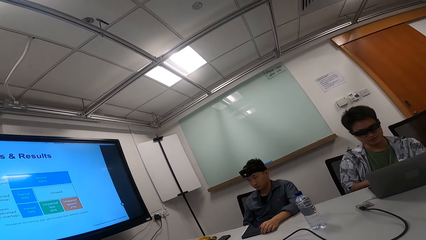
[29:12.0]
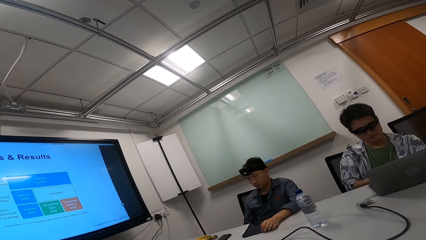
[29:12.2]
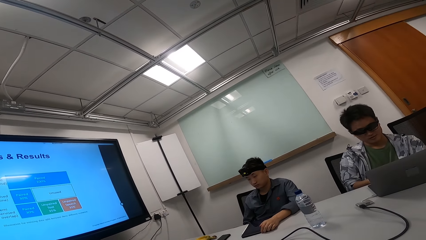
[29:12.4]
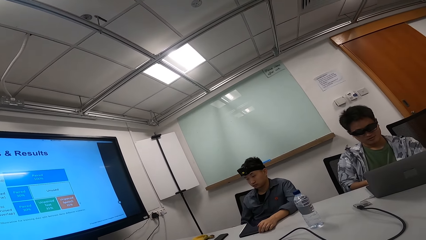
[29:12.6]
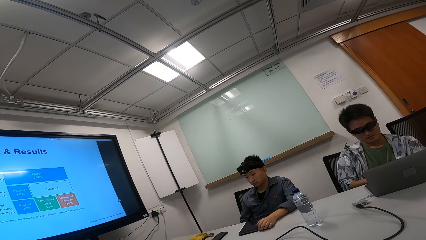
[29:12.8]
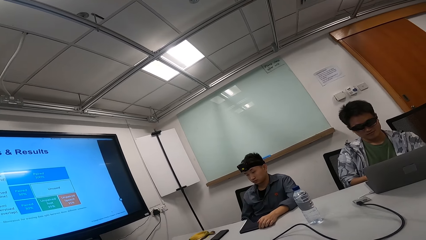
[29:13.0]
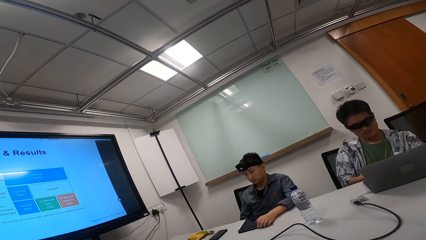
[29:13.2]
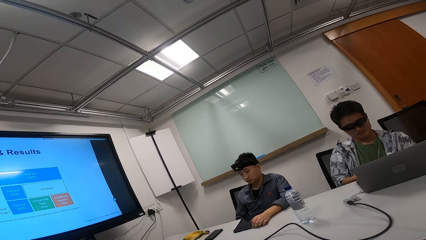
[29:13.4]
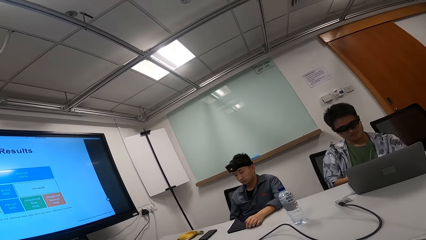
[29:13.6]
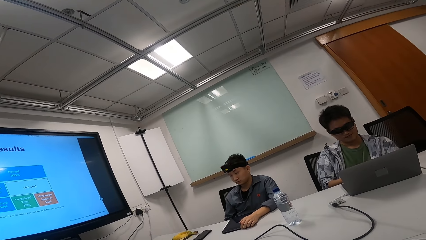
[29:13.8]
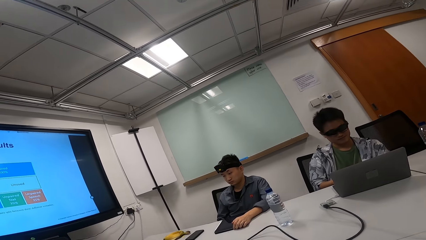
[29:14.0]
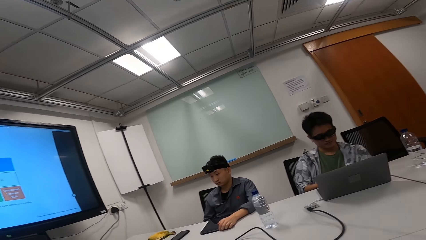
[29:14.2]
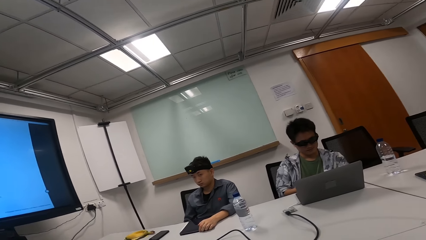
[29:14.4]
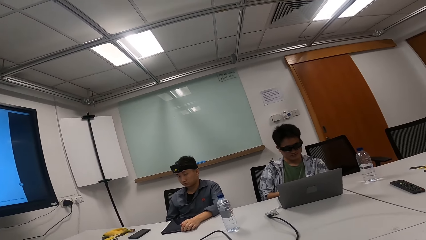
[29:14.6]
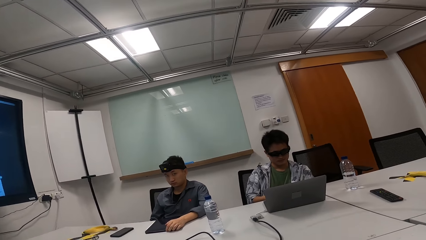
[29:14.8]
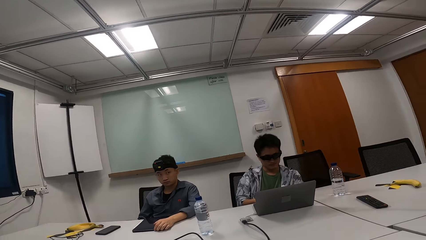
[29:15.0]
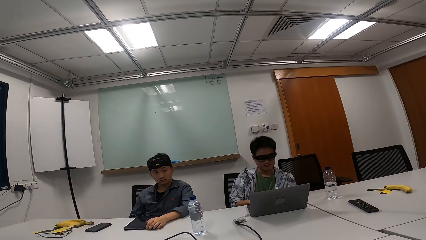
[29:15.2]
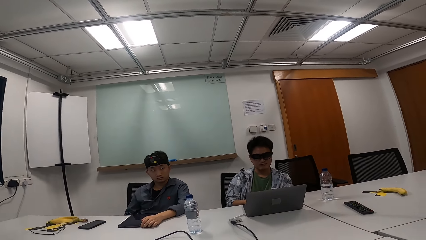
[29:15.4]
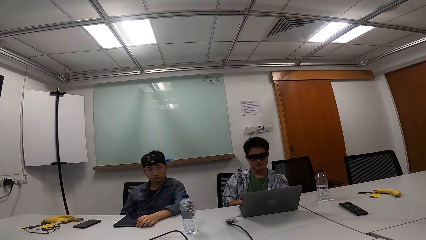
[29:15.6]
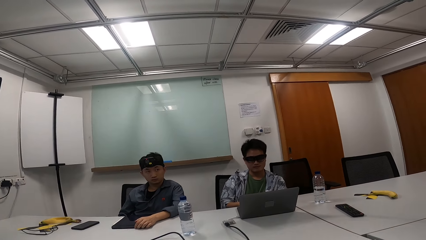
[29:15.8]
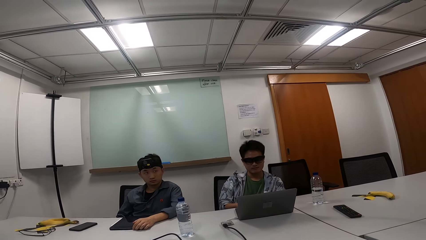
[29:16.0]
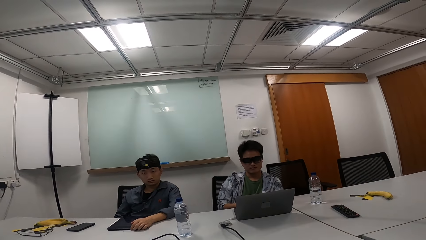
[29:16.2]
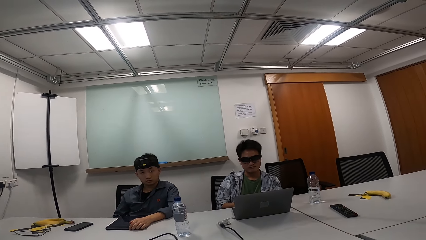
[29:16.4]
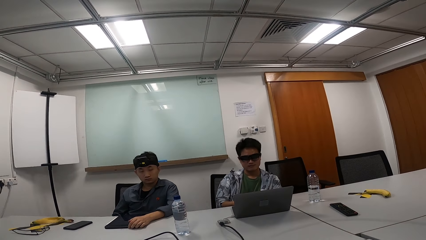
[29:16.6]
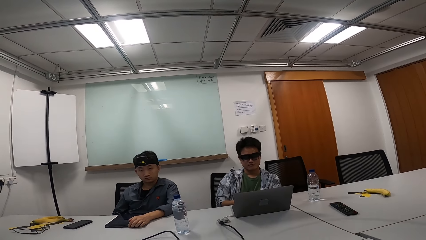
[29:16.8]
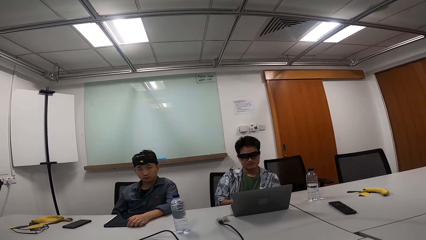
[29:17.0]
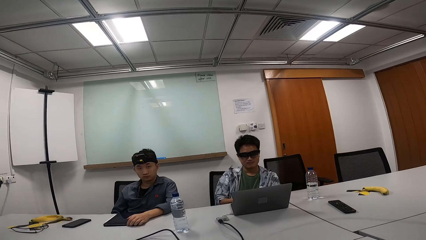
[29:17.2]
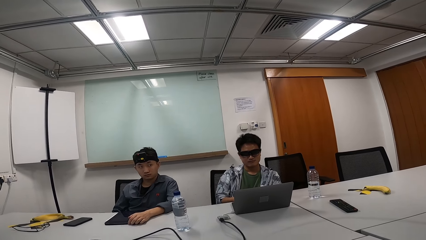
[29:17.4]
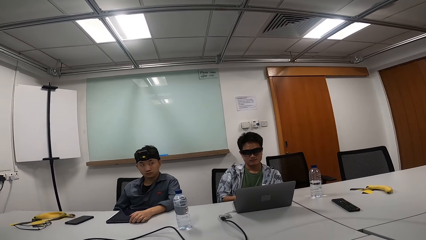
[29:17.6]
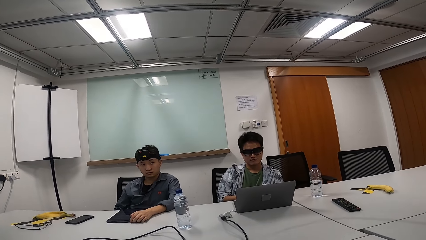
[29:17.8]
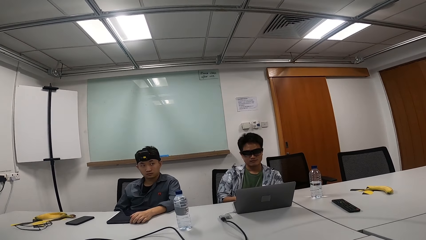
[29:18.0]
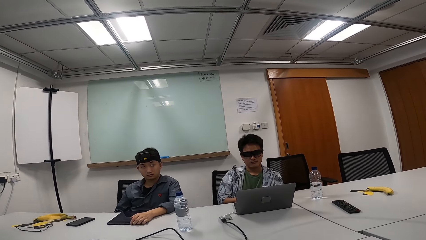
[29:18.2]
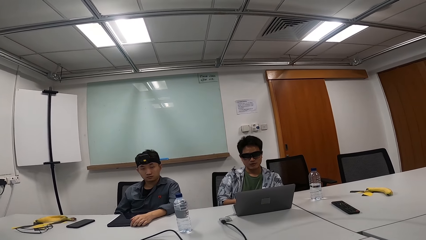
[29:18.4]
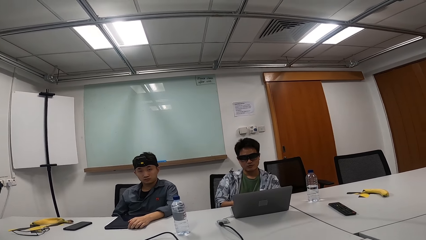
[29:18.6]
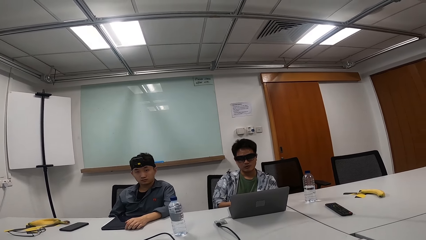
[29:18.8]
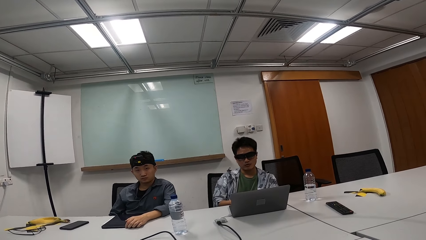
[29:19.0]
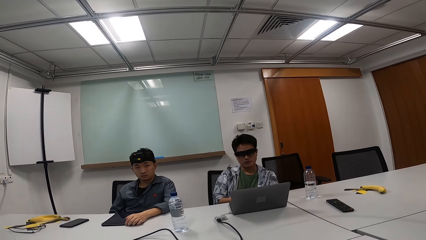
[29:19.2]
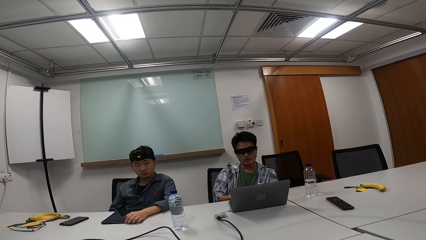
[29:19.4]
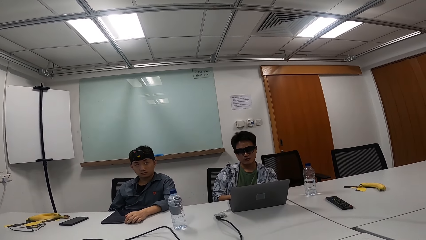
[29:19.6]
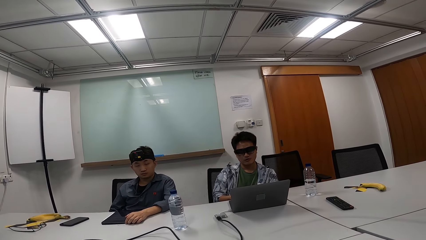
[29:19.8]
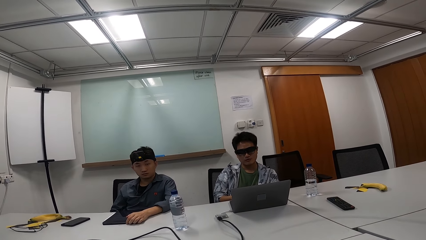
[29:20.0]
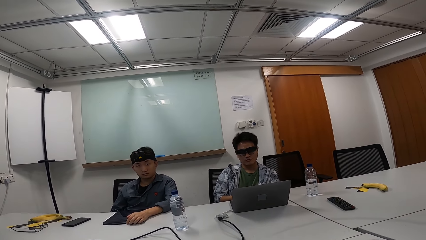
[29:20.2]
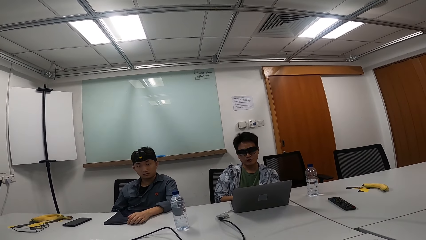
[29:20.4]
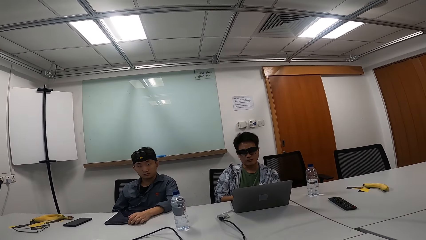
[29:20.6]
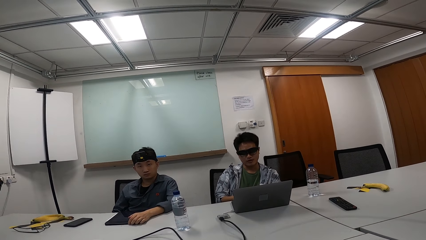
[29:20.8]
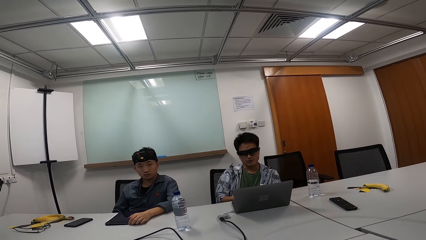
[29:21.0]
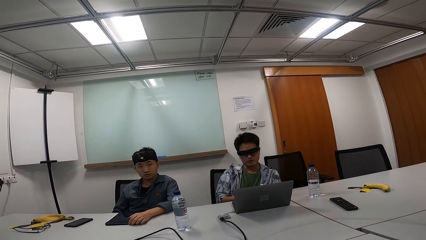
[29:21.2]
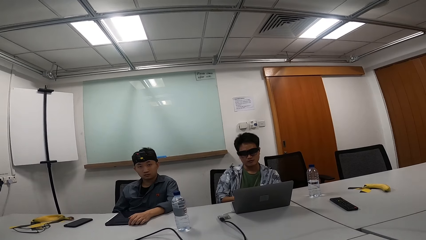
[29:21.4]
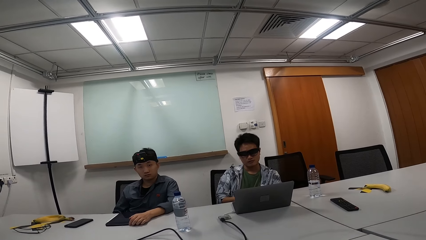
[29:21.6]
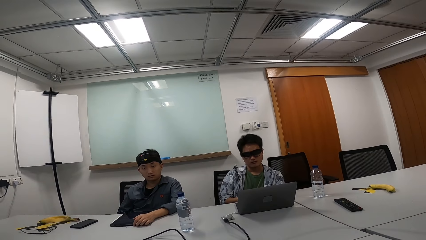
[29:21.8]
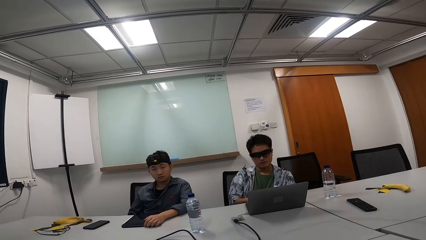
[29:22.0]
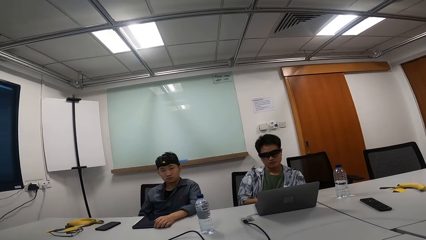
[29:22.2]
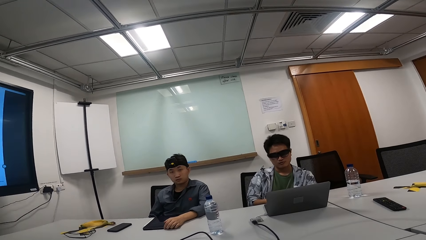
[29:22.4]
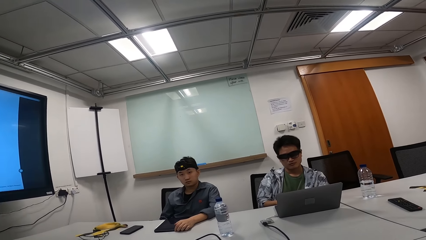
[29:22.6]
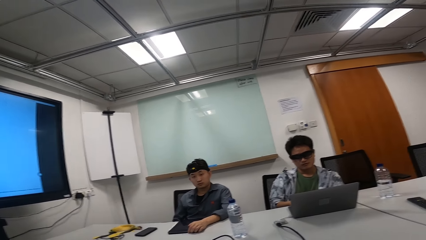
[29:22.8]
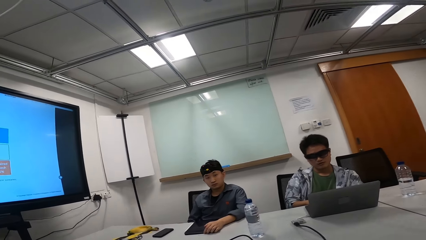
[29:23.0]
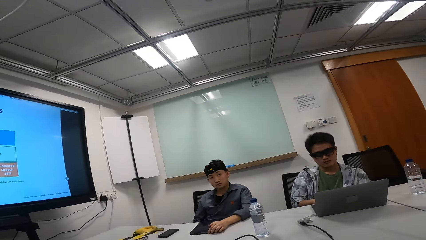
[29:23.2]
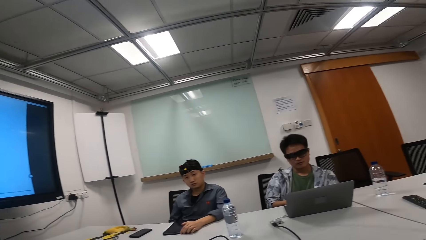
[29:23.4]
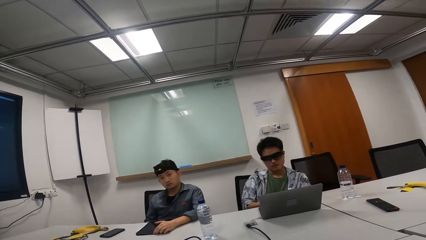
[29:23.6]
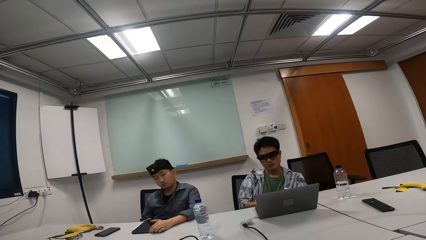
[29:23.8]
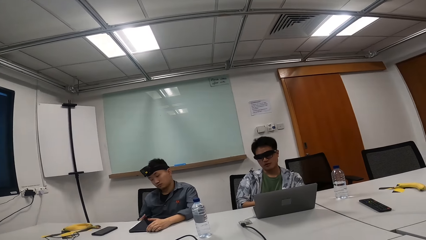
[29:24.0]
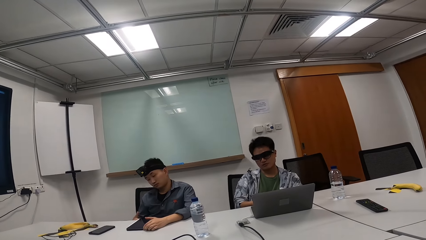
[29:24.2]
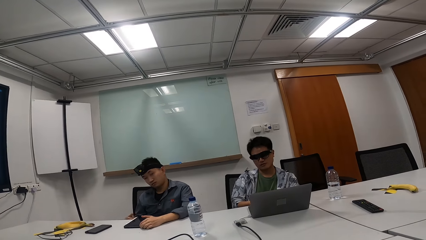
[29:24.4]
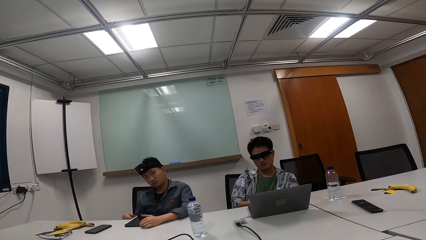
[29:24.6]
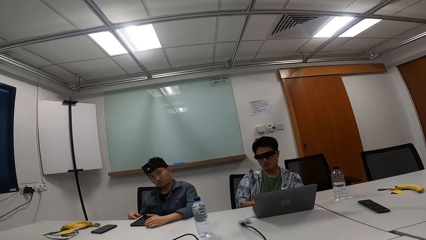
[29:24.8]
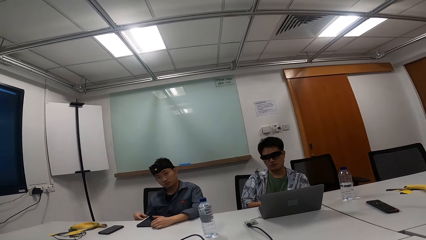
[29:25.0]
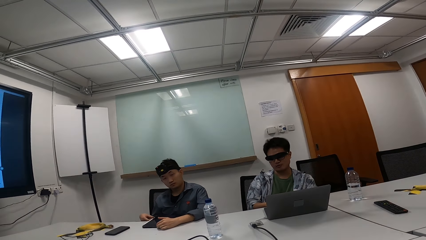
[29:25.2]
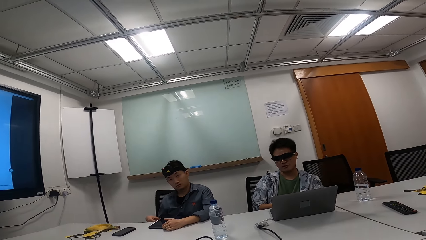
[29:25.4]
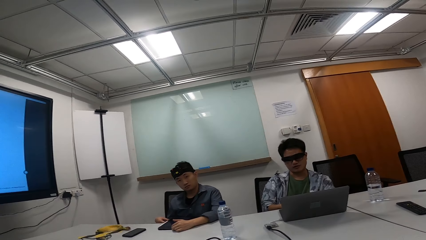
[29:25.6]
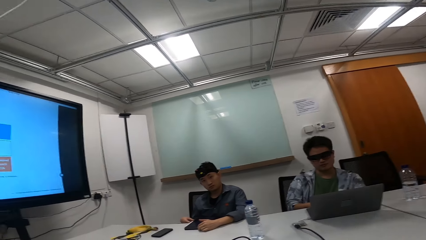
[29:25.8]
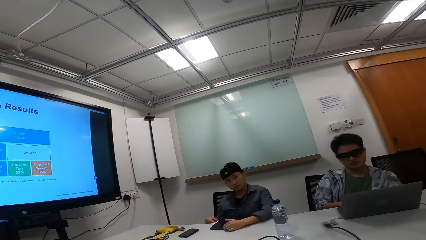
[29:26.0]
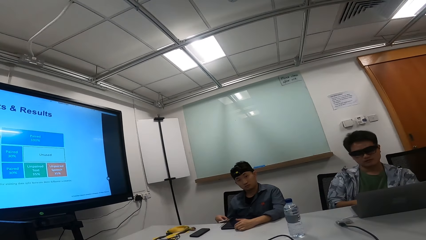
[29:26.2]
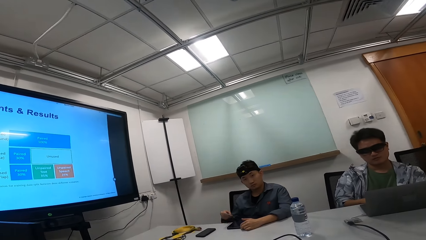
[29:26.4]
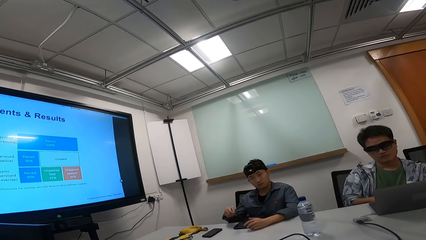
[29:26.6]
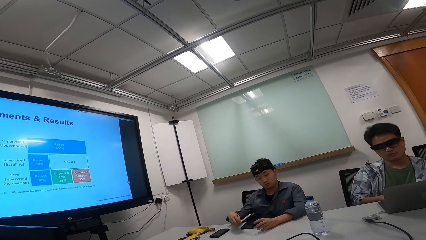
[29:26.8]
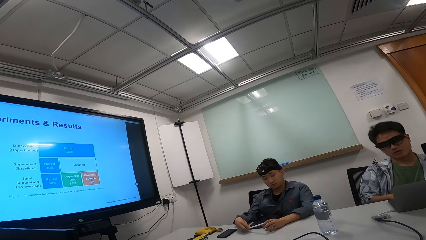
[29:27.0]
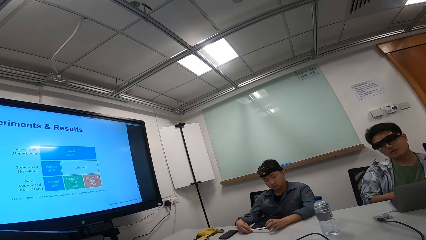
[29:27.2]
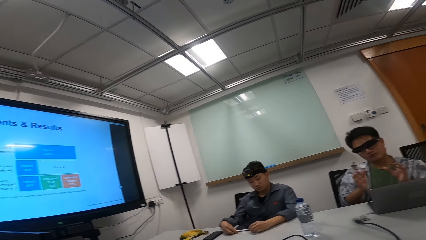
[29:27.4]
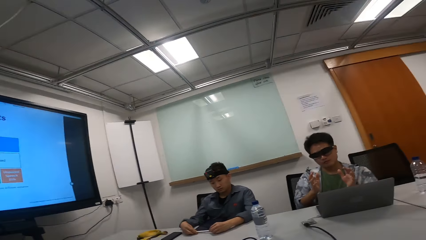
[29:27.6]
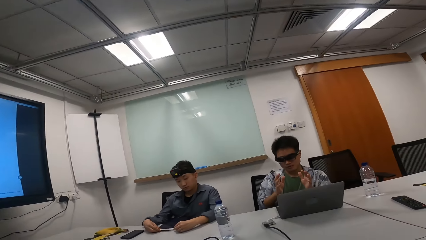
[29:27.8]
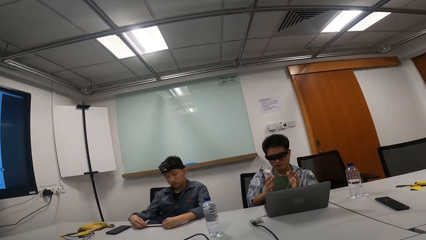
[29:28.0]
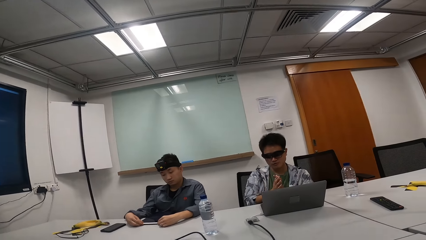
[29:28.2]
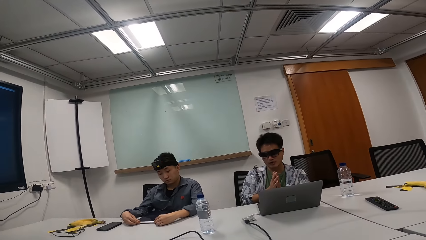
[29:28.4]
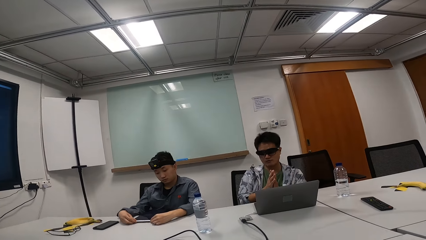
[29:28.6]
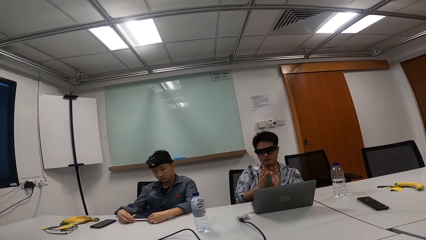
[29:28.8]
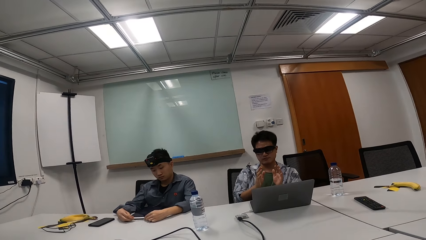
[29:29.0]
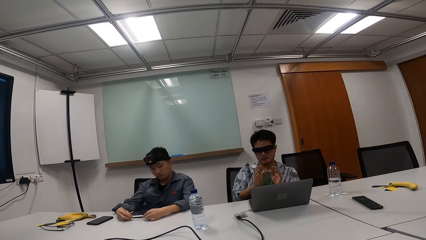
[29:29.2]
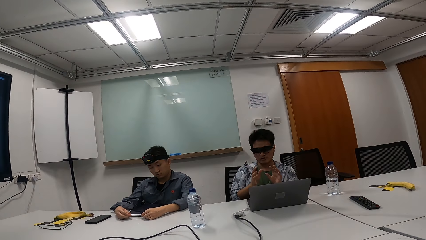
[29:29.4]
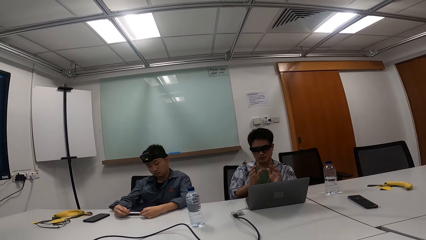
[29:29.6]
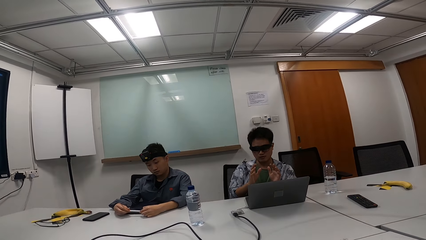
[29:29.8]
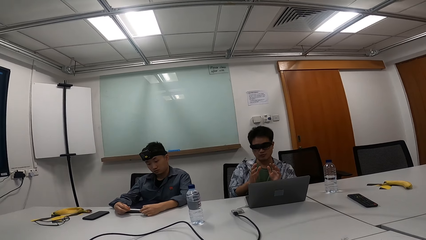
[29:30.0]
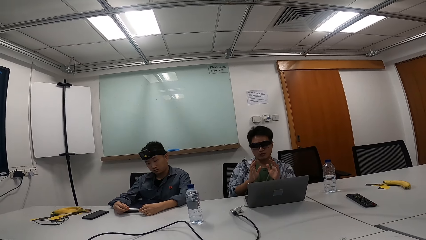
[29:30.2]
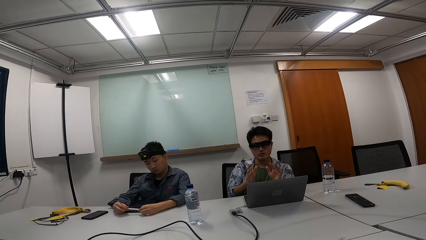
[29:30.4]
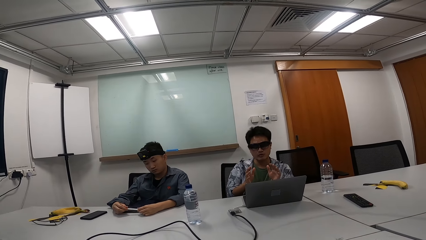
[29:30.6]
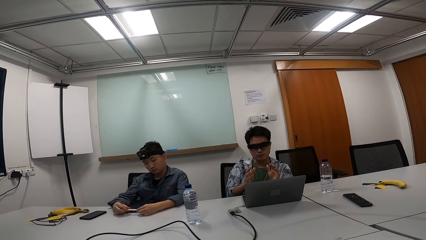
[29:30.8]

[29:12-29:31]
The camera wearer teaches colleagues. They talk to a person and another person. They look around. A man converses with the camera wearer. The camera wearer teaches colleagues. The man converses with the camera wearer. The first person talks while moving his hands up and down.
